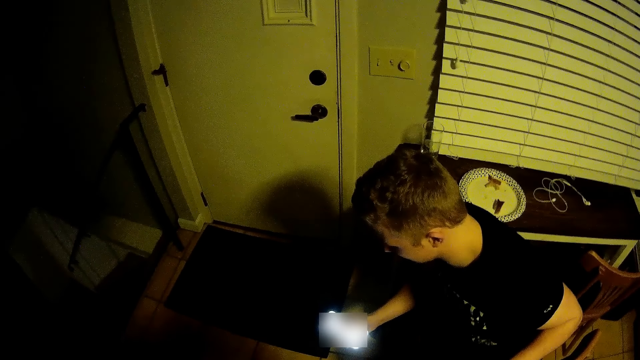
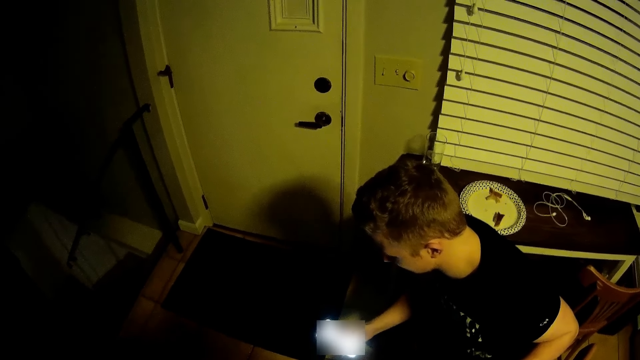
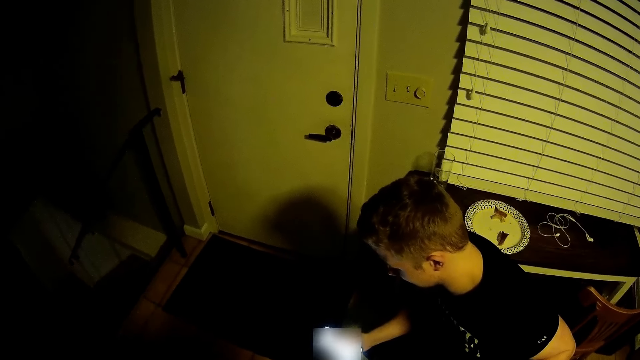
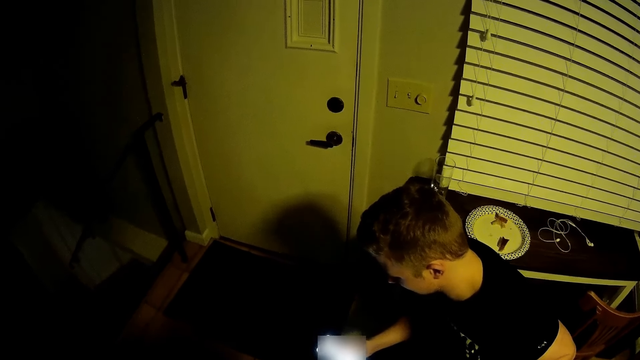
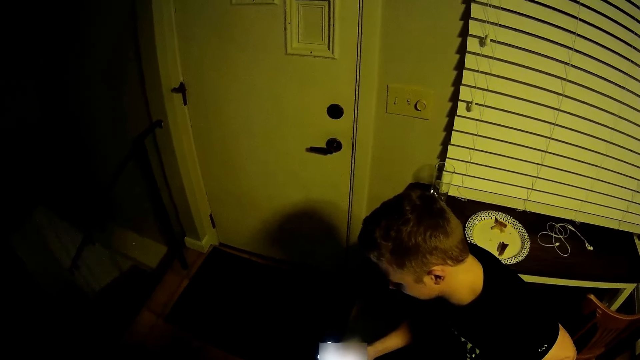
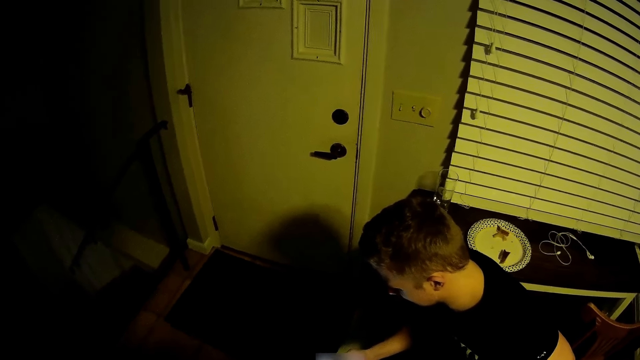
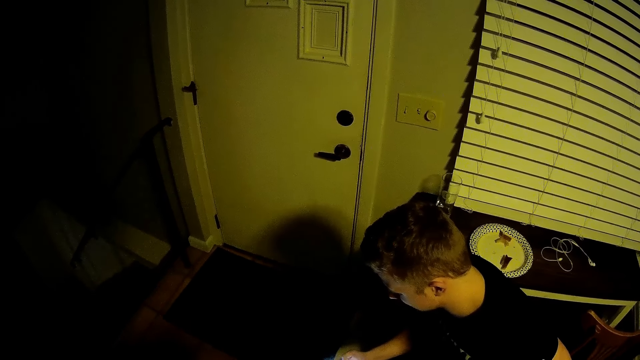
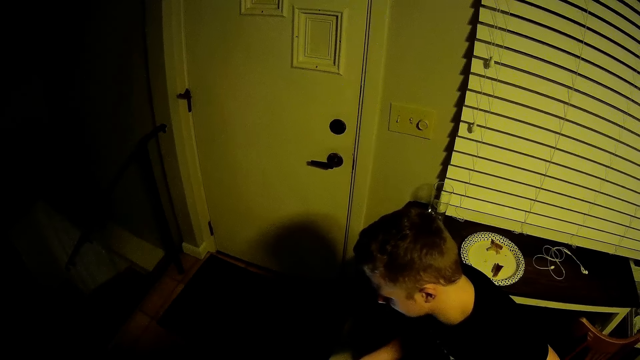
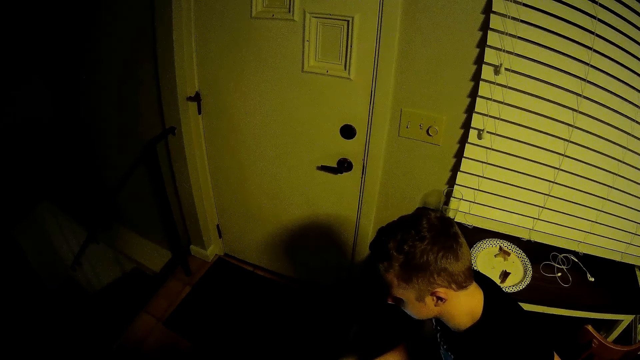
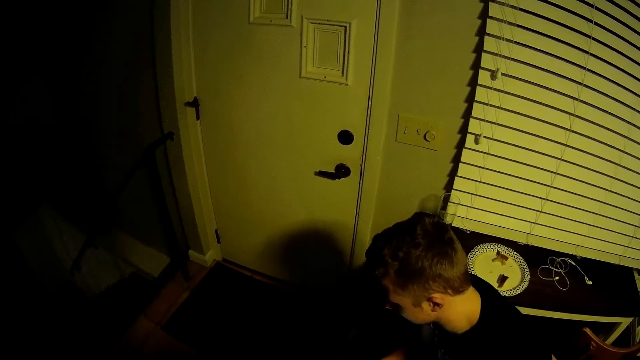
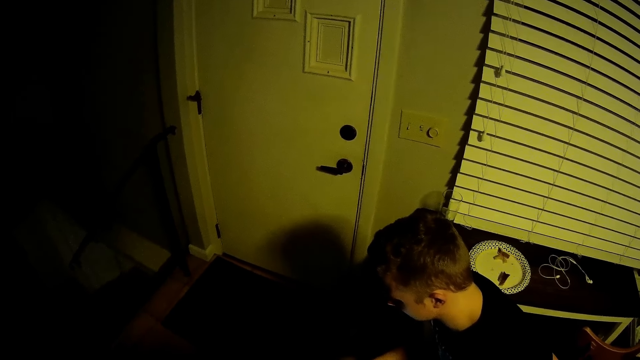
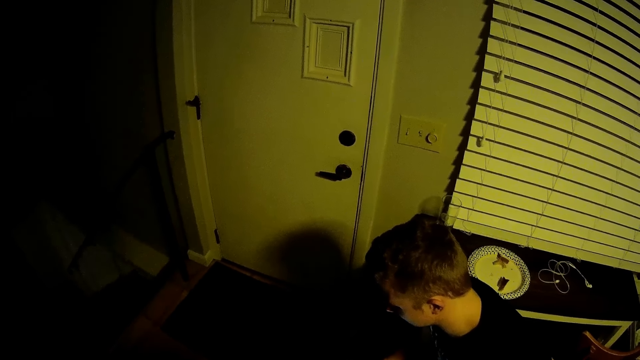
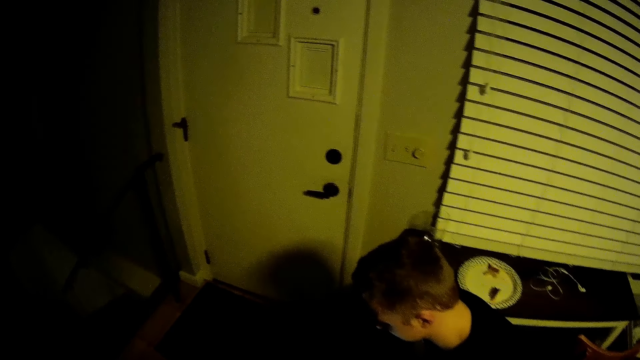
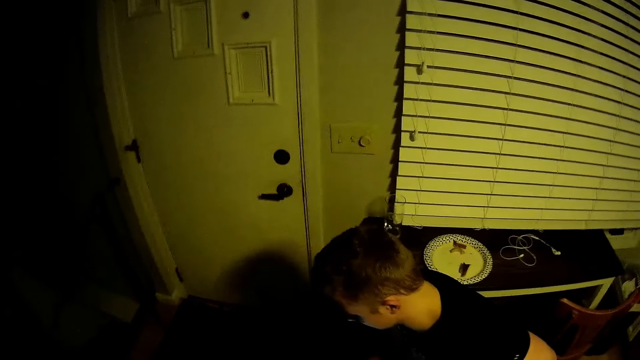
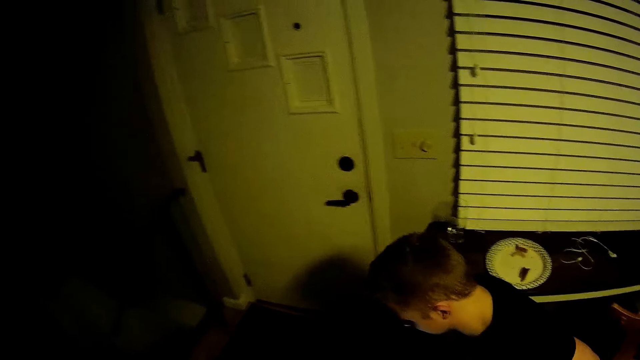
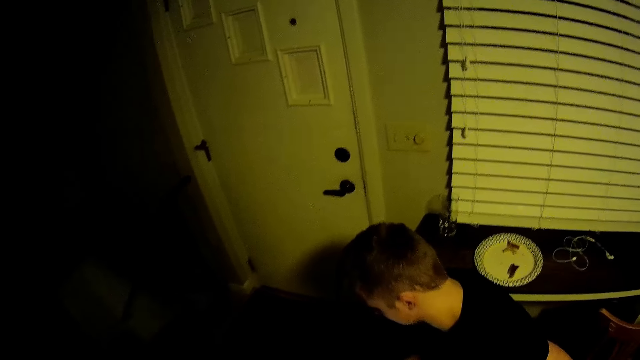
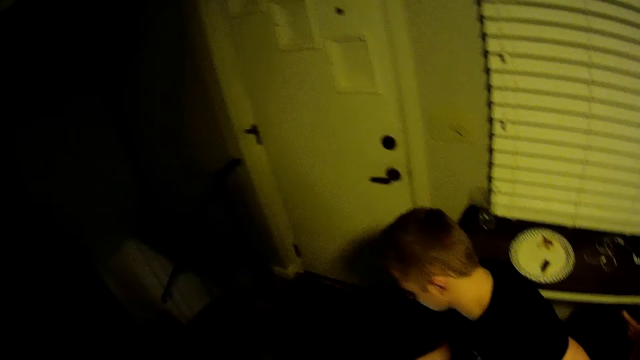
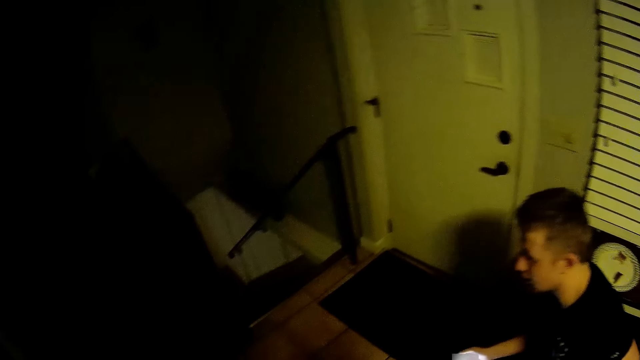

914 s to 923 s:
The camera wearer looks around.

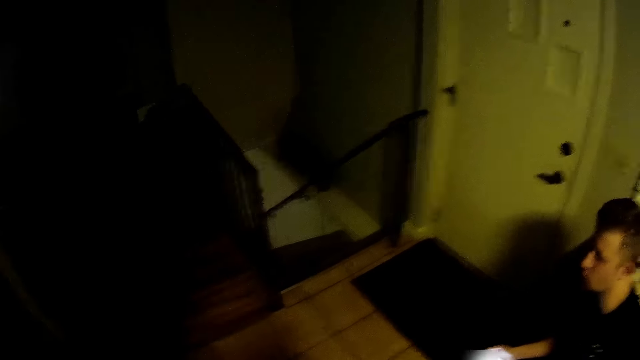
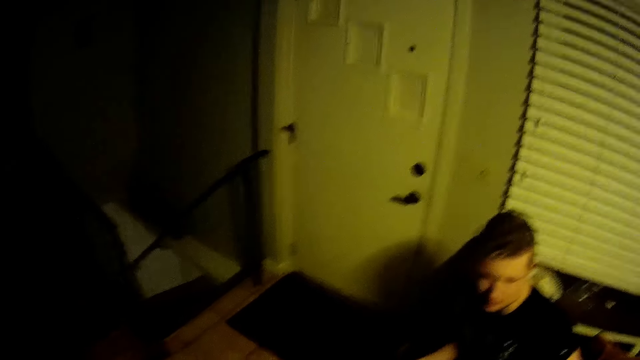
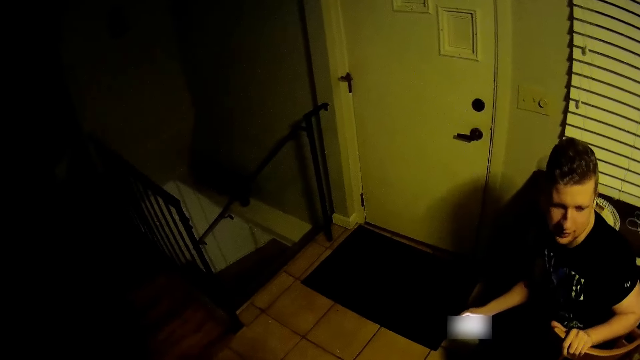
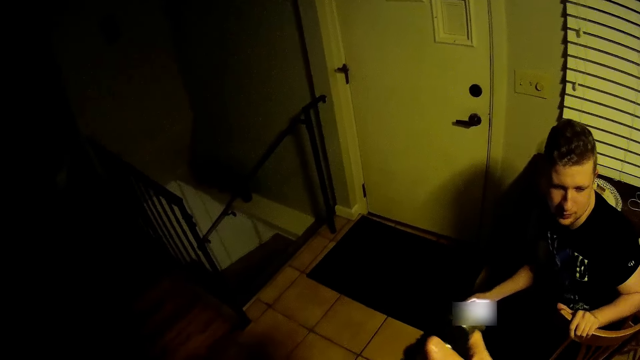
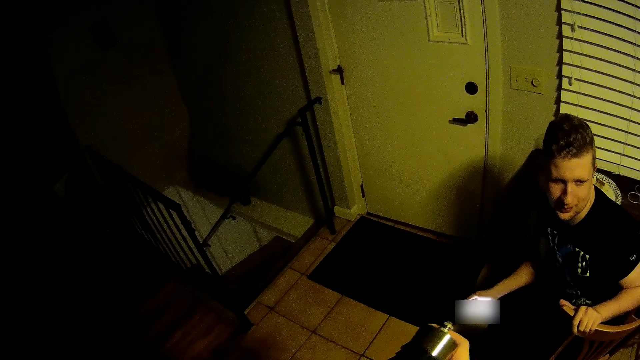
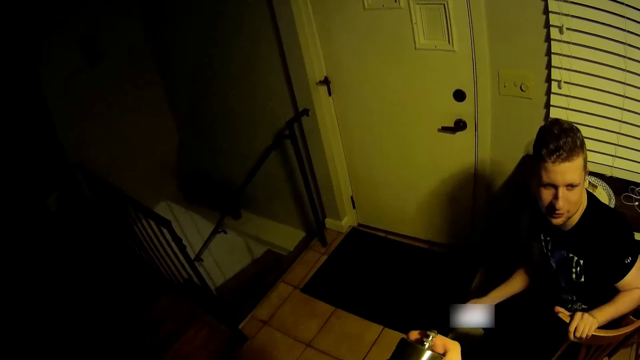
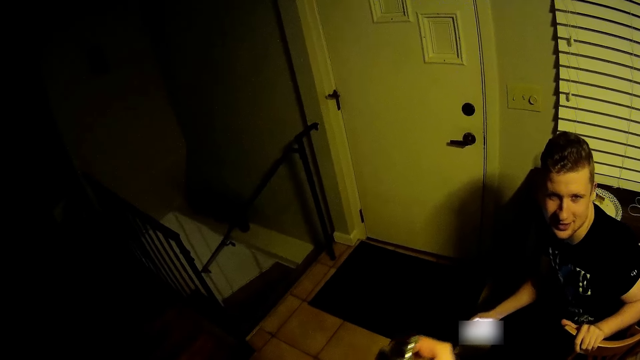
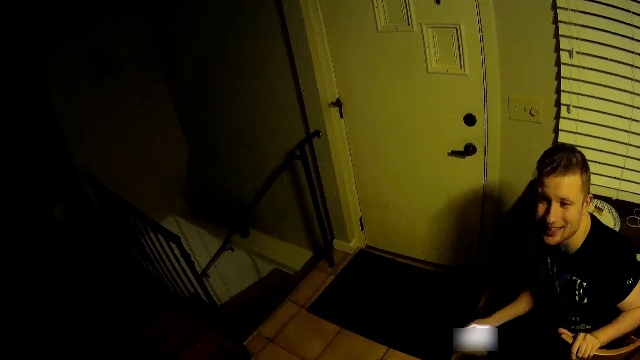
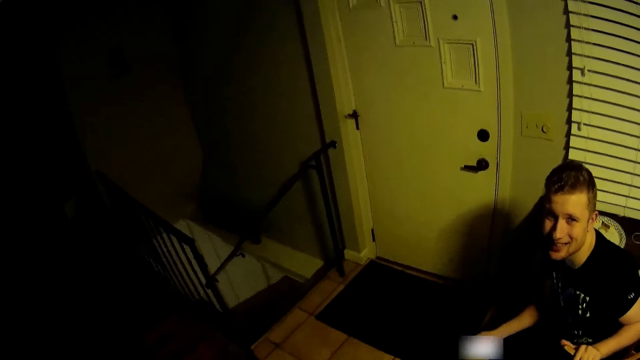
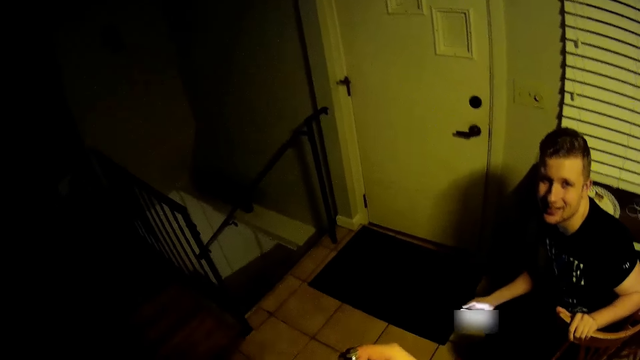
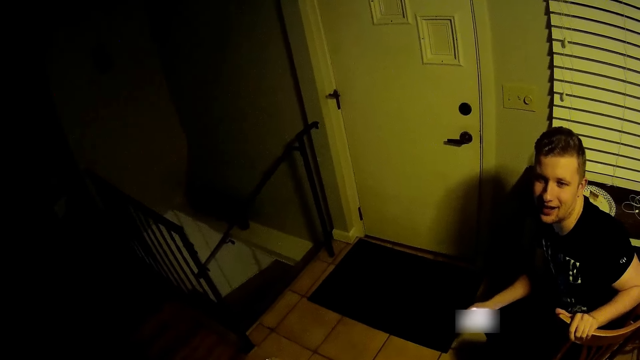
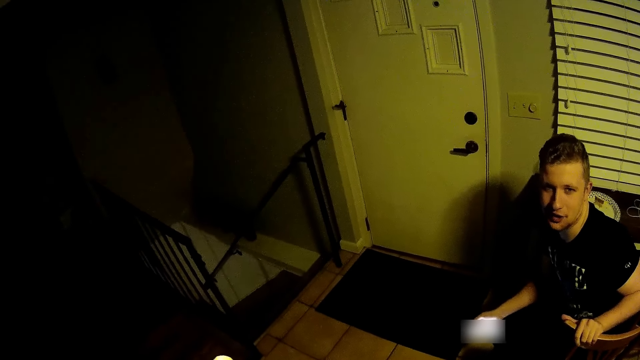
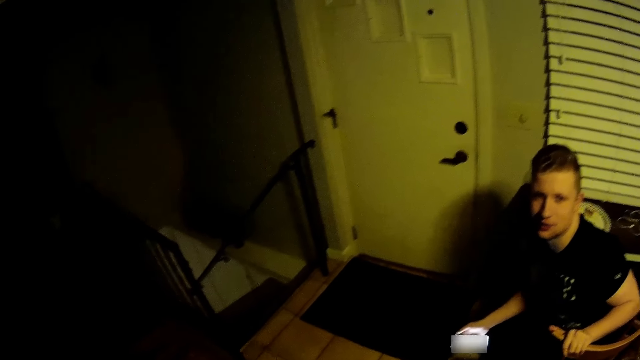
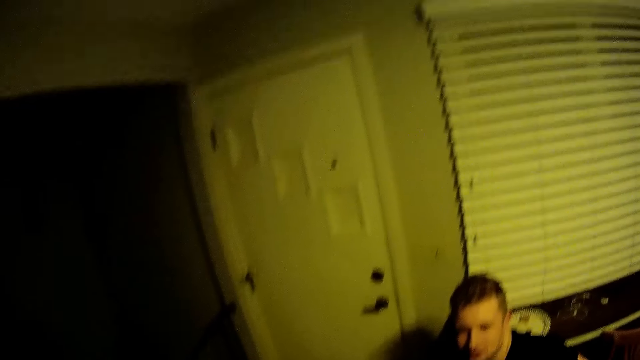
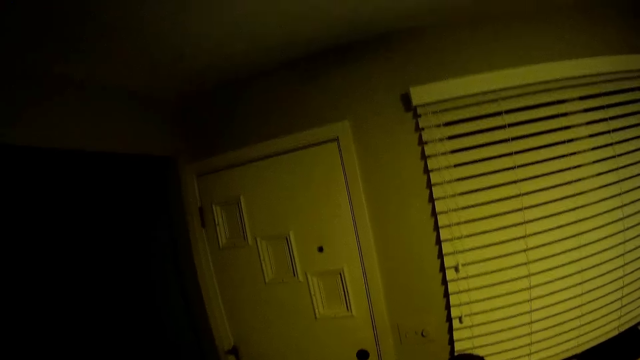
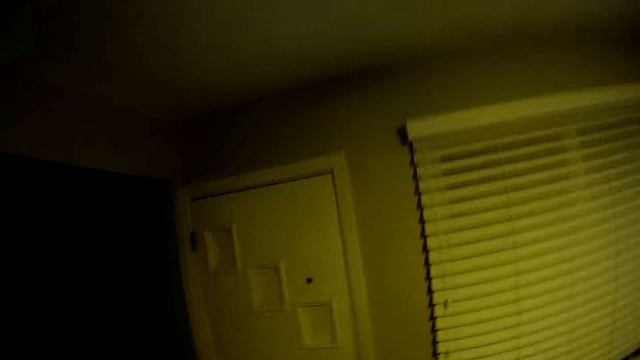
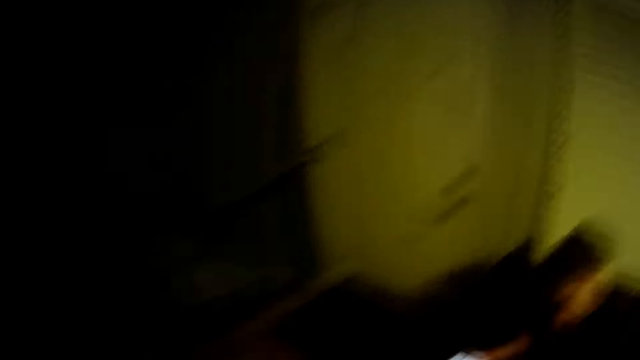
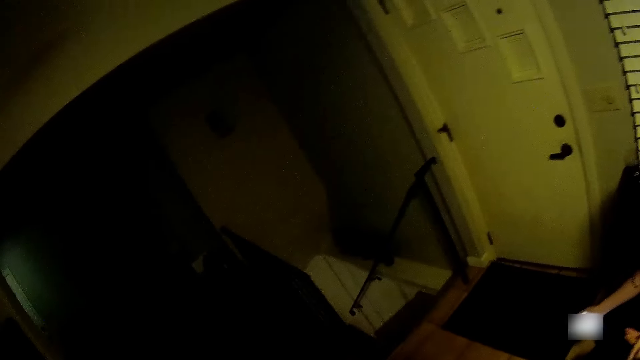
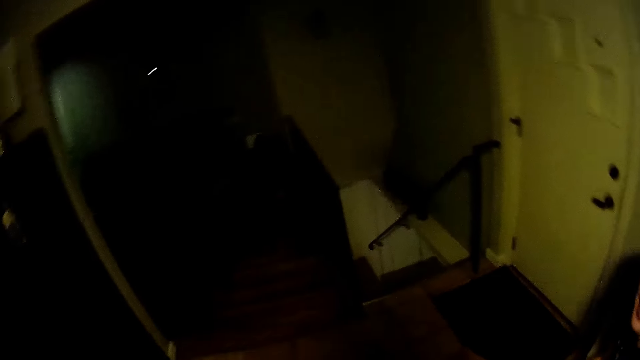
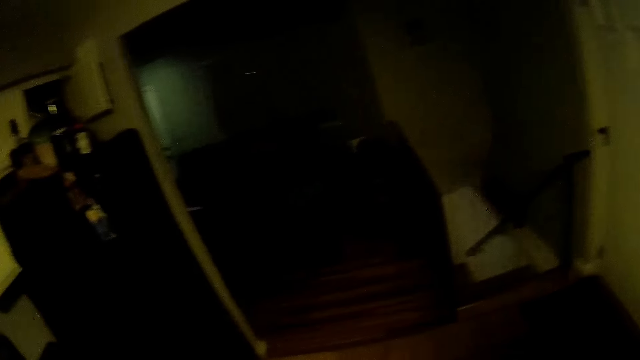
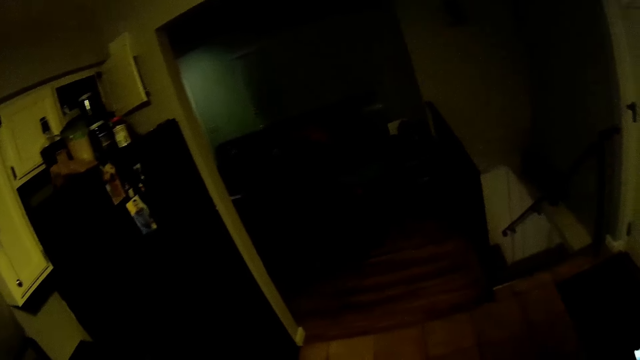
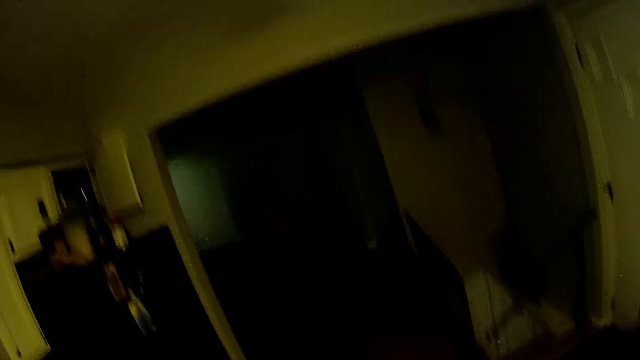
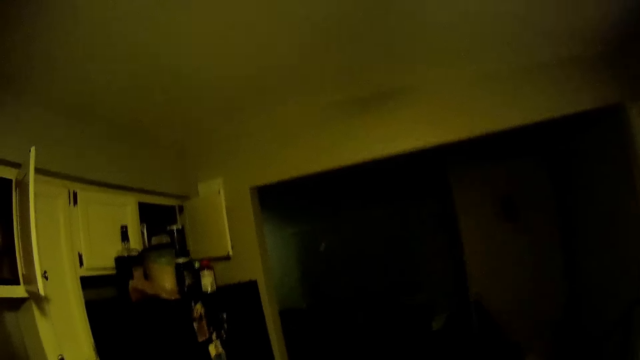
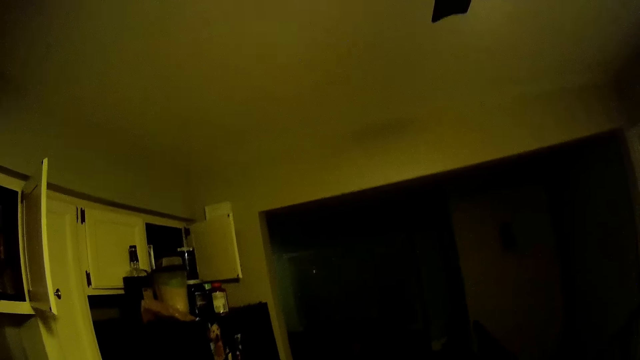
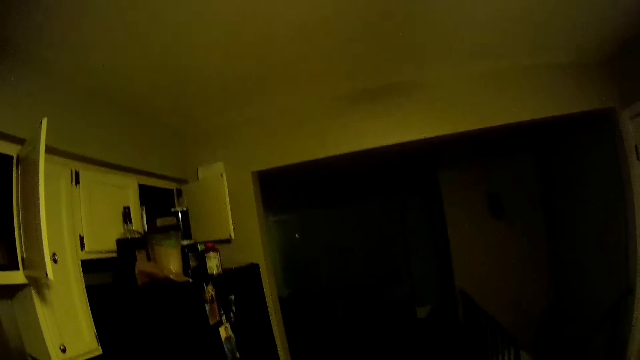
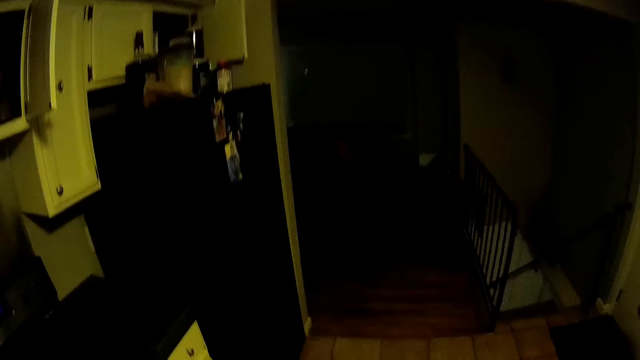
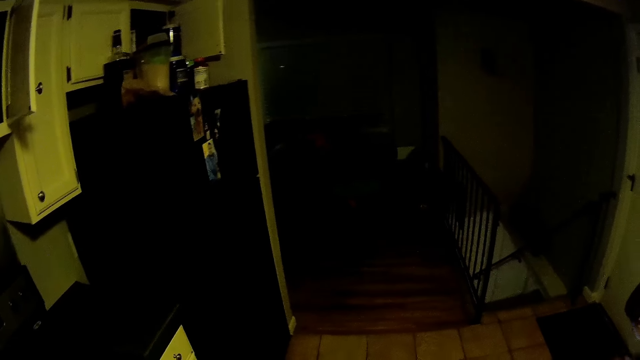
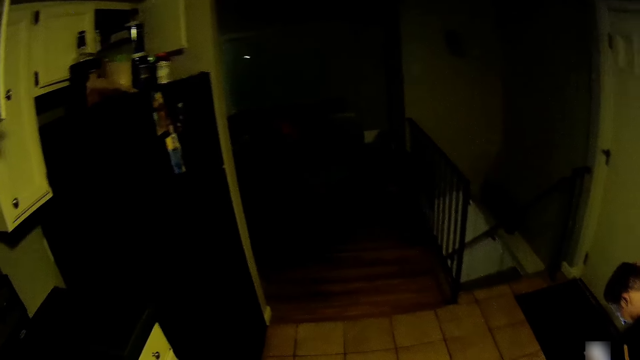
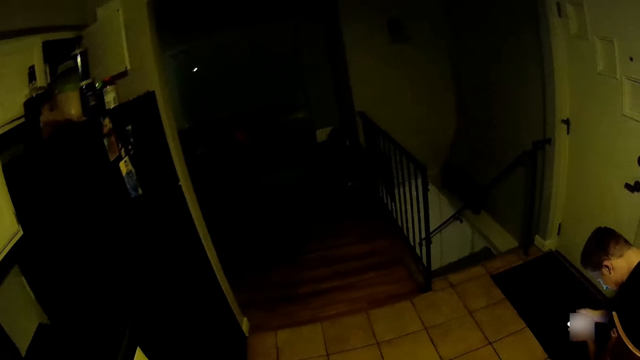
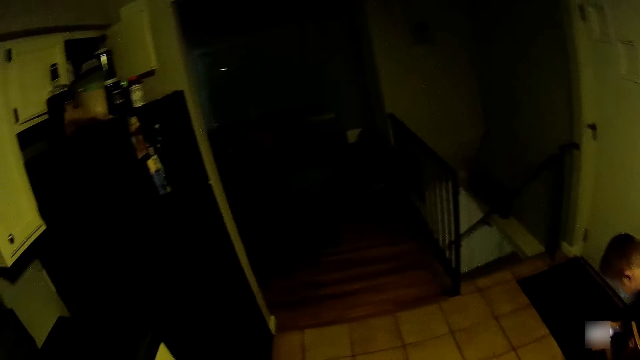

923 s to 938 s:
The camera wearer moves the bottle. They look around the kitchen. They look around the room.
